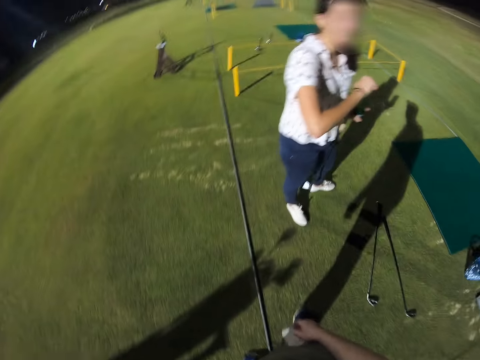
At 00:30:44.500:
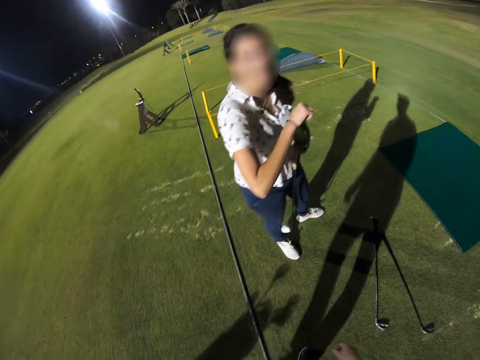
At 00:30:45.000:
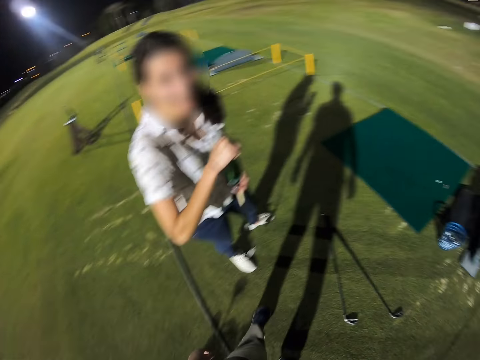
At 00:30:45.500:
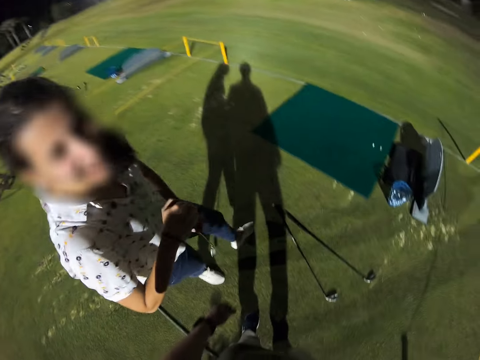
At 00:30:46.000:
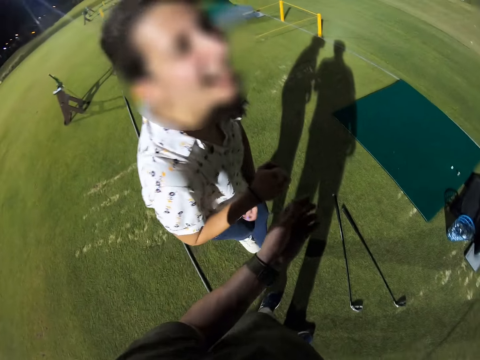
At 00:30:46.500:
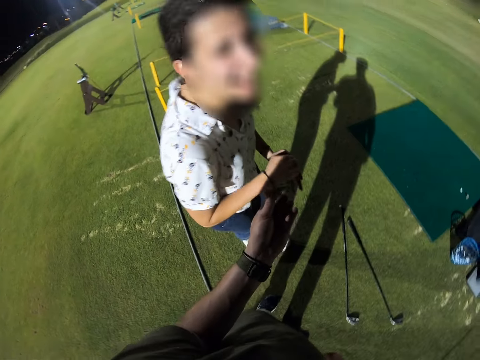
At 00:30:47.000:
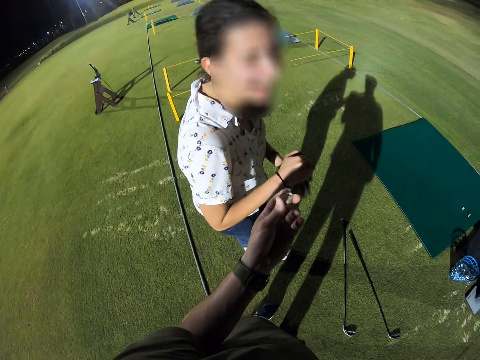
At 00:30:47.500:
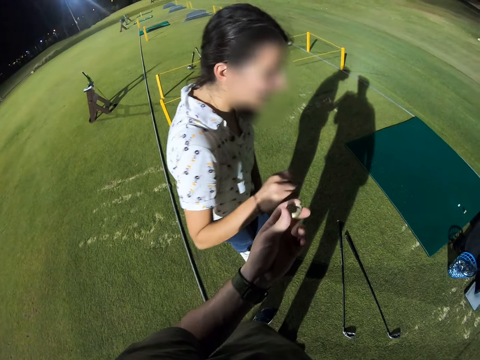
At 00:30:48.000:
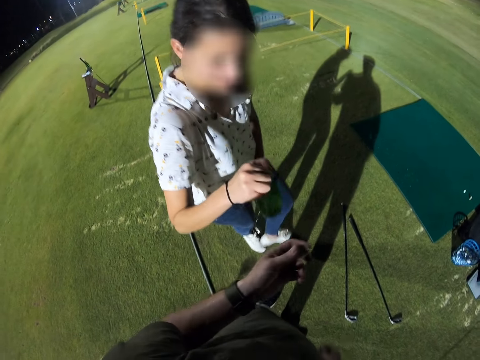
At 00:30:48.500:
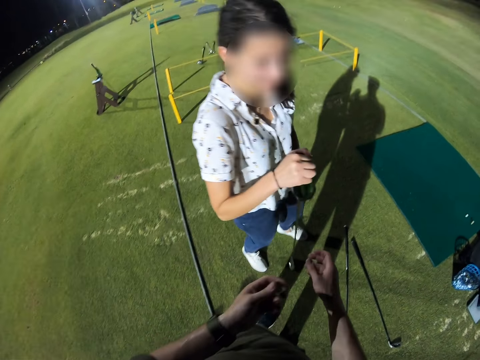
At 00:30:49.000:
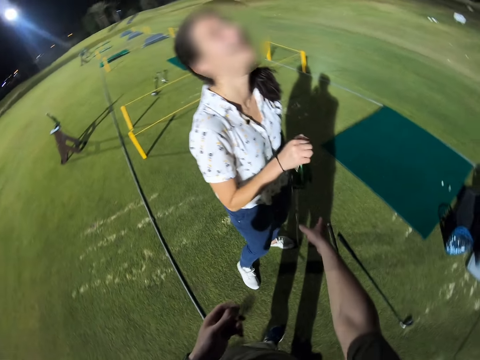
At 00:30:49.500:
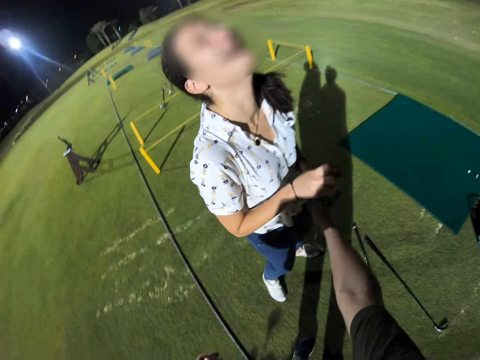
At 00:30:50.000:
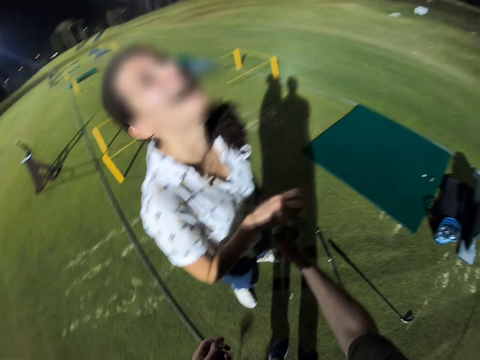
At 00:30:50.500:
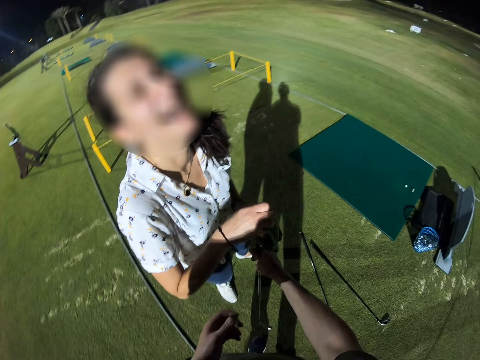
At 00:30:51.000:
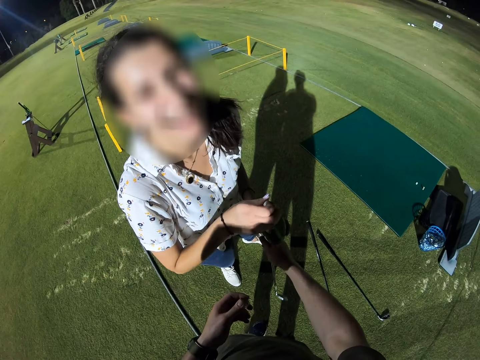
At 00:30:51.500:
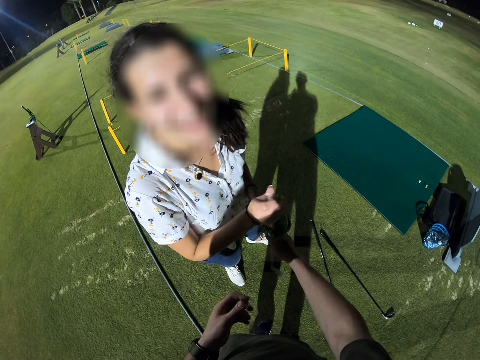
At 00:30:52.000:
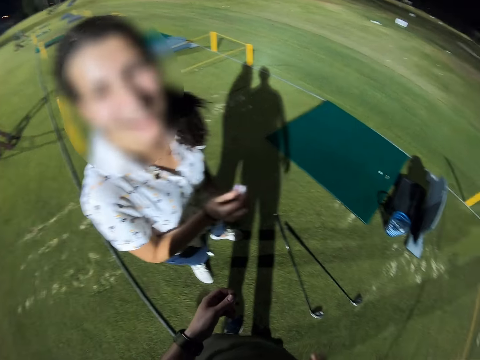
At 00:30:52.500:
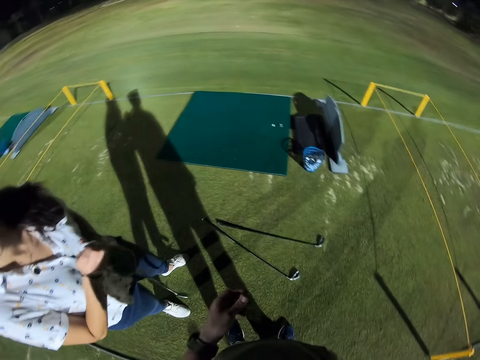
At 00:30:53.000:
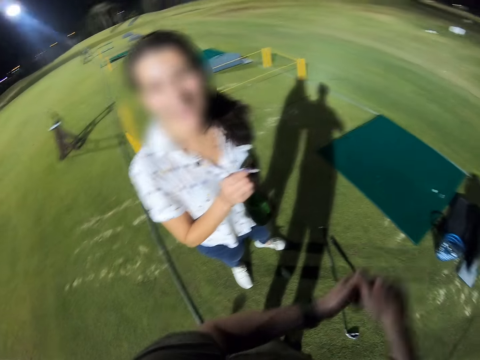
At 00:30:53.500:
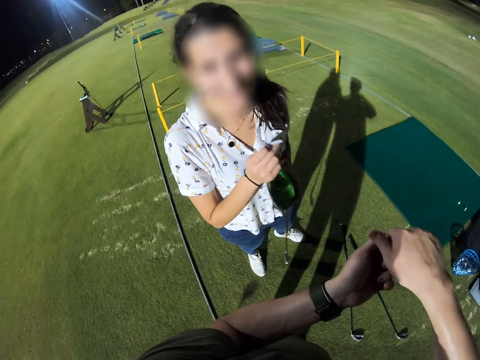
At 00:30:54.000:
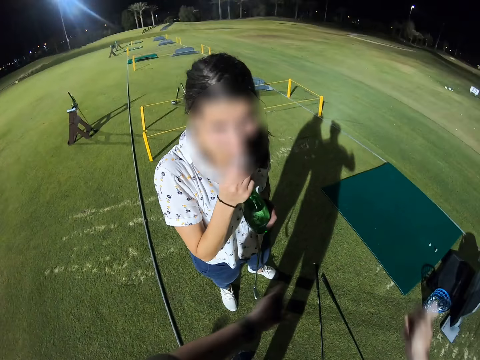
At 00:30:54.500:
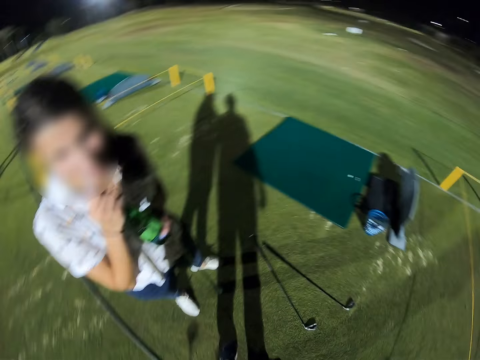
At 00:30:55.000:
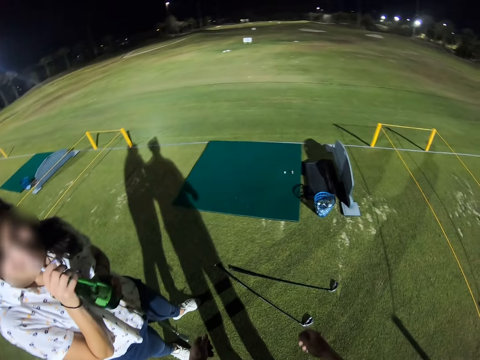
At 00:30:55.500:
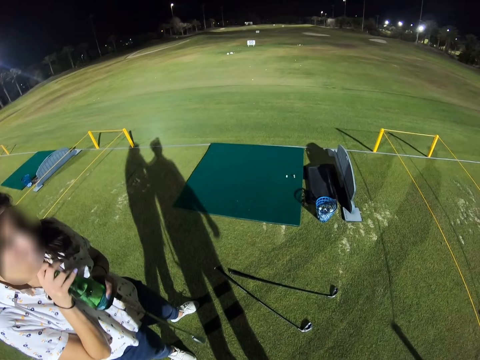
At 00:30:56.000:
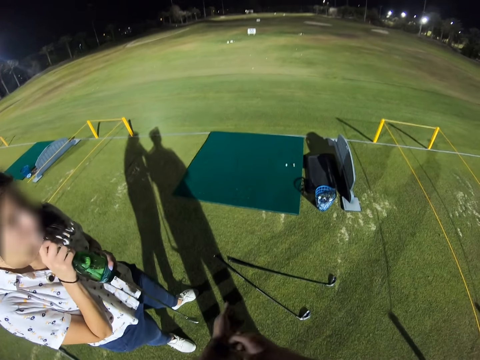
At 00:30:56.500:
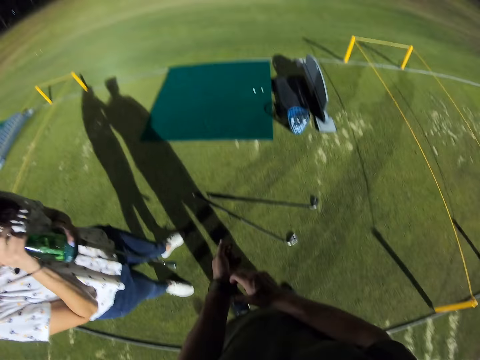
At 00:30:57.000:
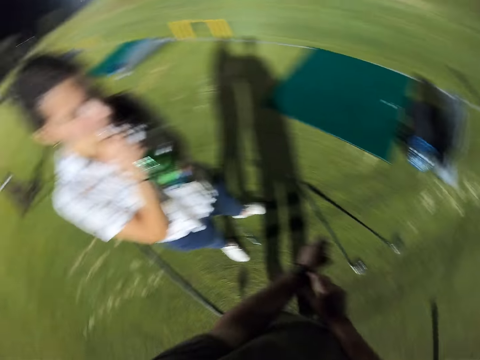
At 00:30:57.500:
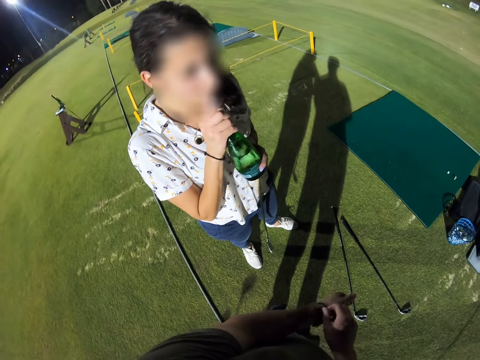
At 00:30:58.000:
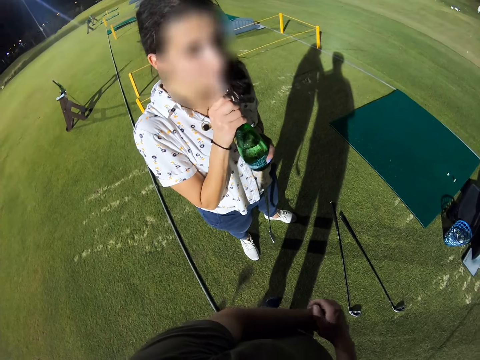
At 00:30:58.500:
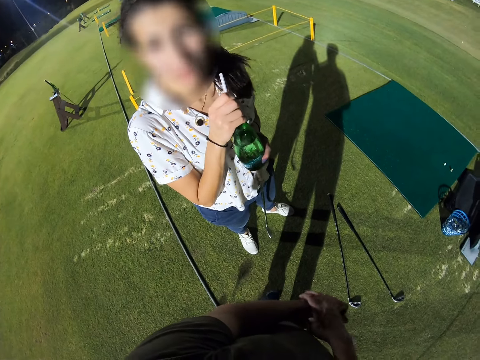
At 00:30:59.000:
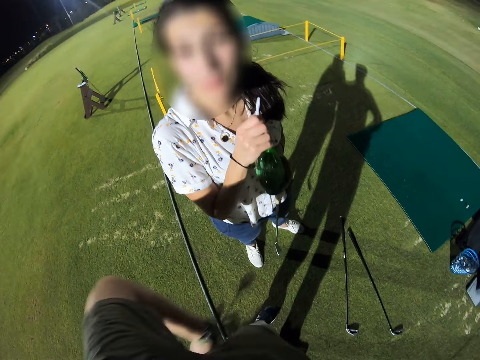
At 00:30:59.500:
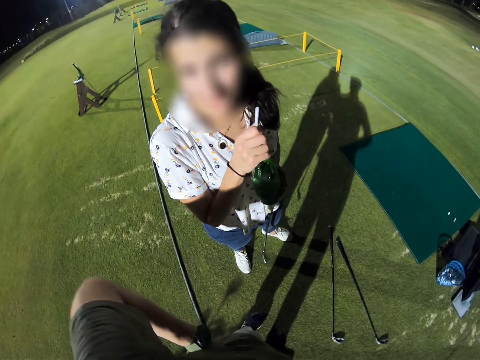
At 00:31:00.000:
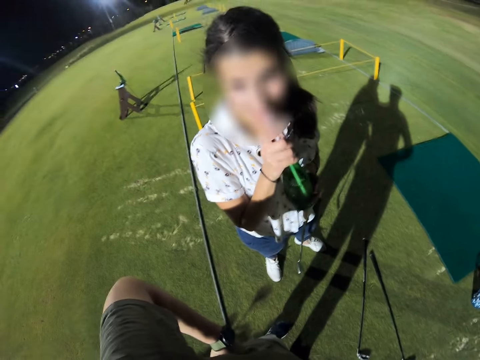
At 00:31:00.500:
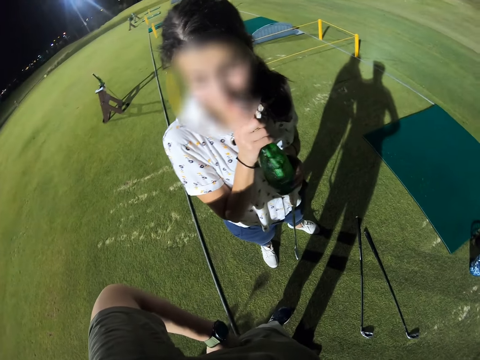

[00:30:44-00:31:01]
A lady interacts with the camera wearer. The camera wearer talks to the lady. They interact with the lady. The lady interacts with the camera wearer. The camera wearer rotates the camera. The lady drinks from a bottle. The camera wearer looks around a field. They scratch a hand. The lady interacts with the camera wearer.

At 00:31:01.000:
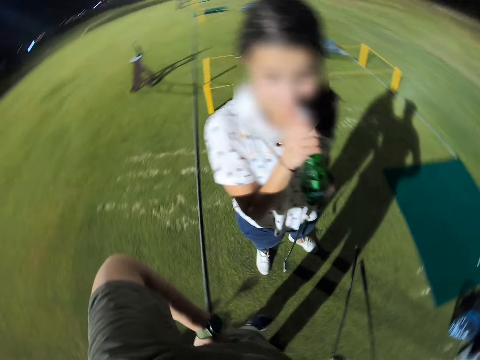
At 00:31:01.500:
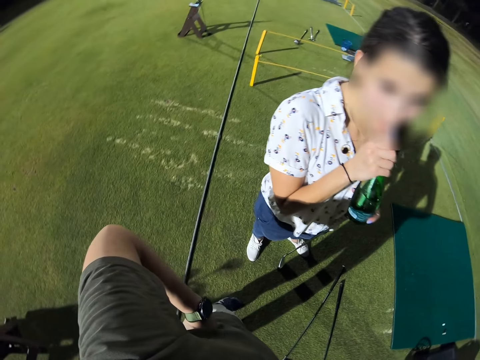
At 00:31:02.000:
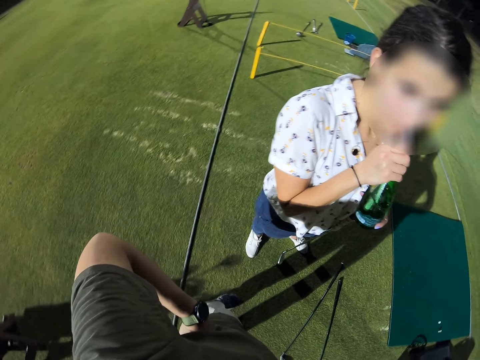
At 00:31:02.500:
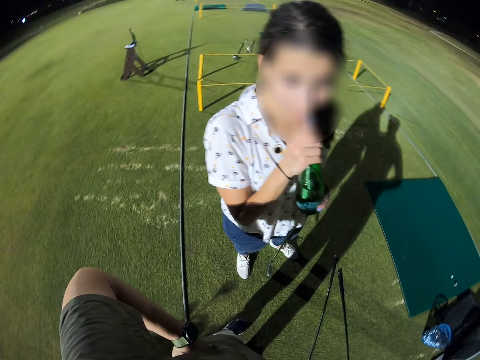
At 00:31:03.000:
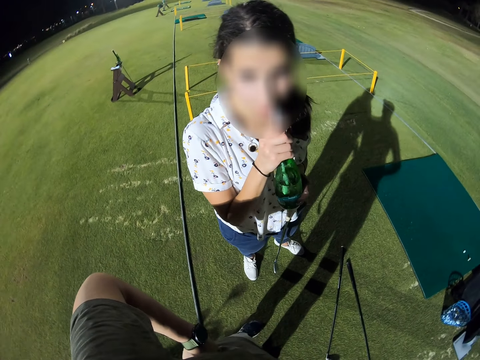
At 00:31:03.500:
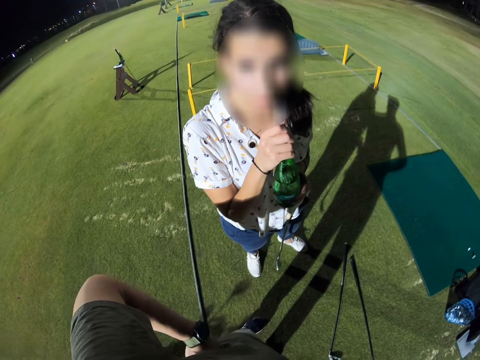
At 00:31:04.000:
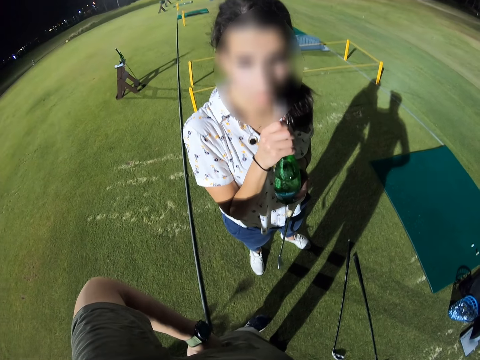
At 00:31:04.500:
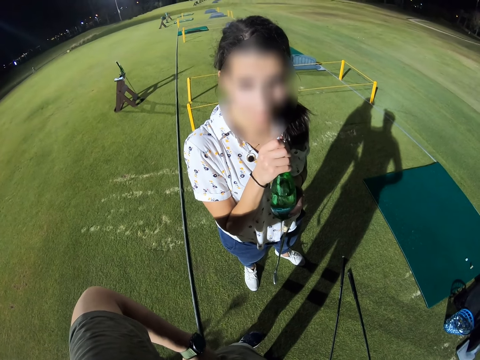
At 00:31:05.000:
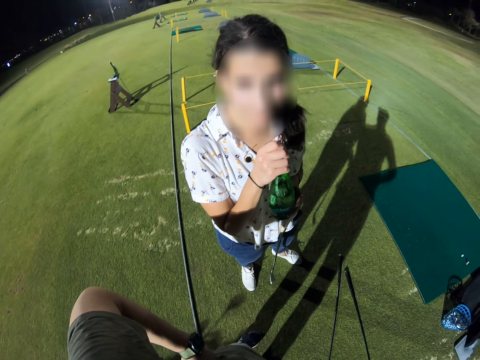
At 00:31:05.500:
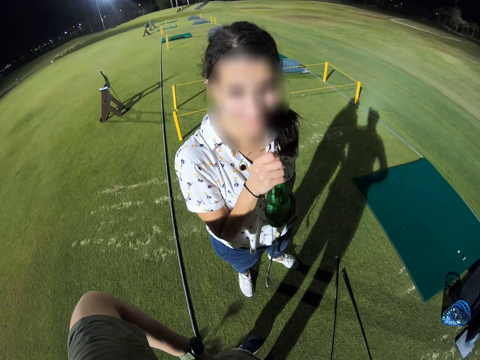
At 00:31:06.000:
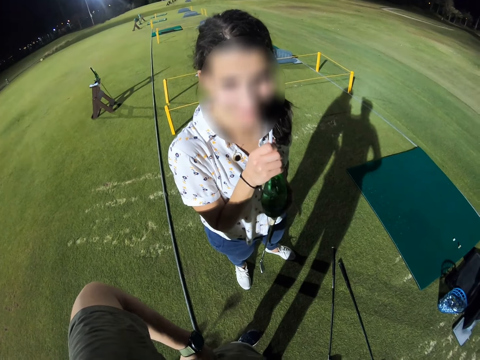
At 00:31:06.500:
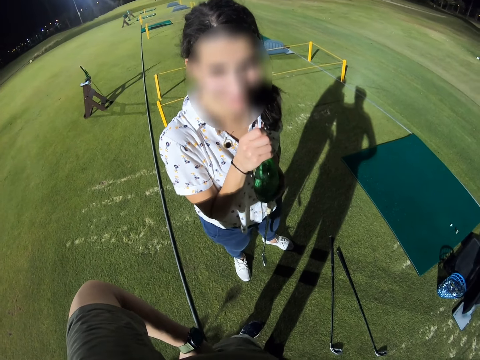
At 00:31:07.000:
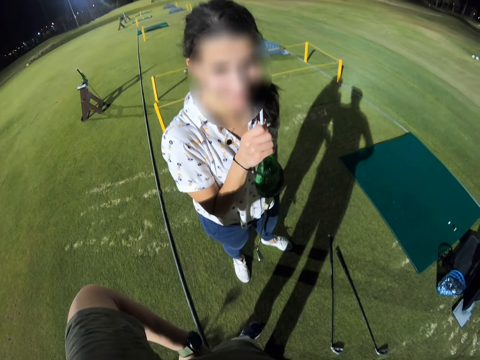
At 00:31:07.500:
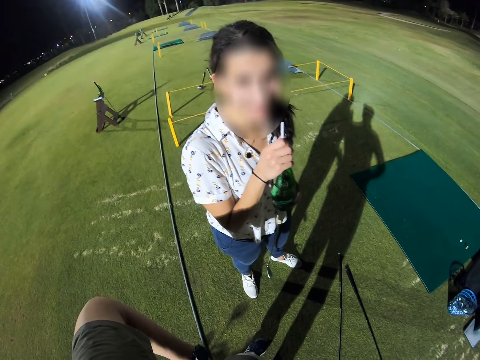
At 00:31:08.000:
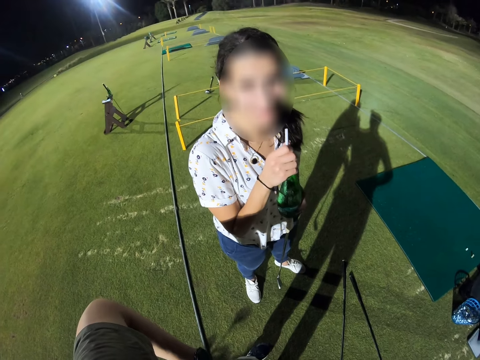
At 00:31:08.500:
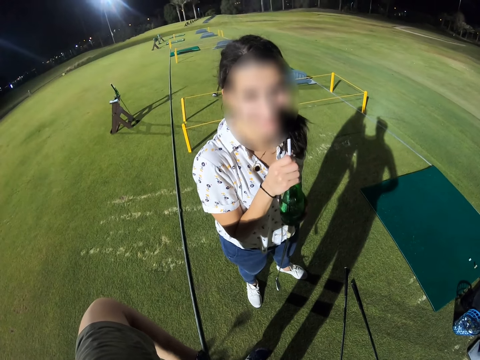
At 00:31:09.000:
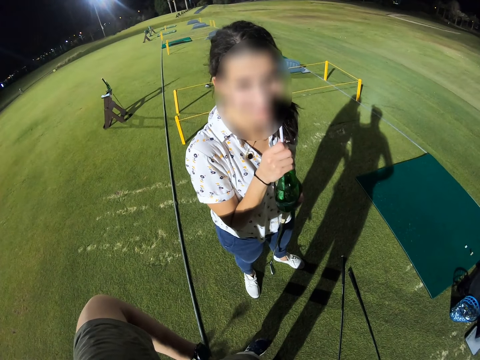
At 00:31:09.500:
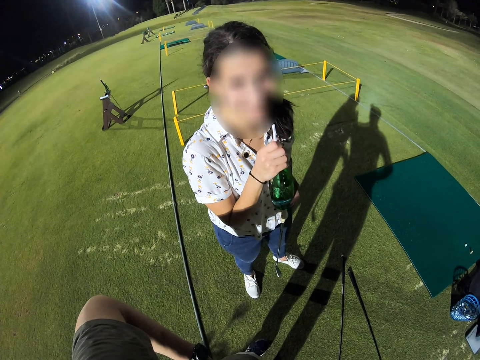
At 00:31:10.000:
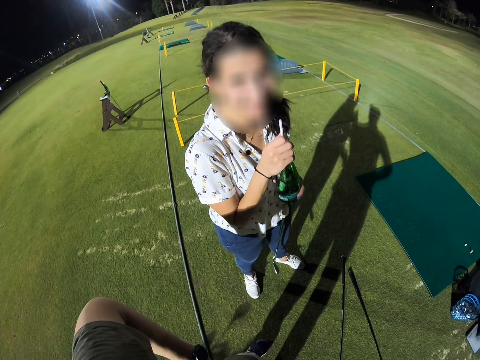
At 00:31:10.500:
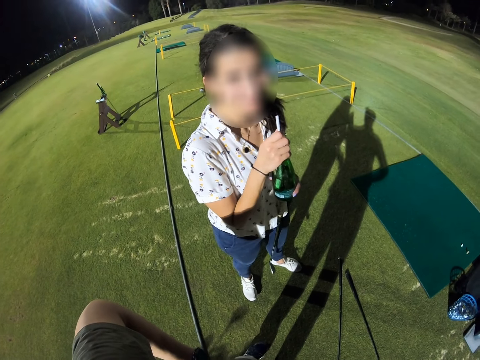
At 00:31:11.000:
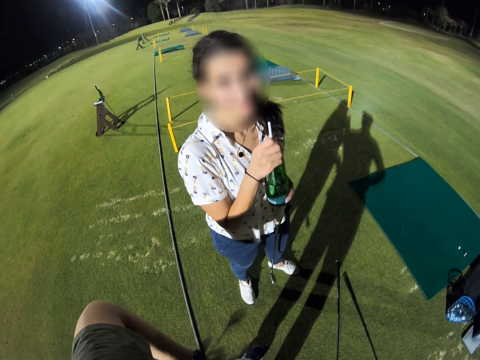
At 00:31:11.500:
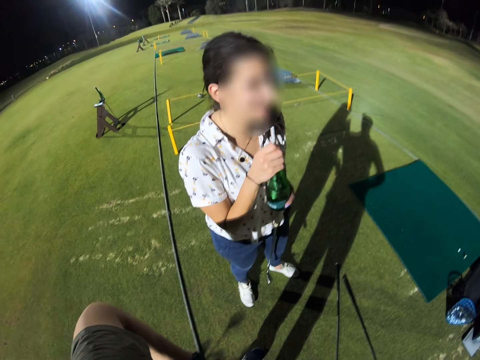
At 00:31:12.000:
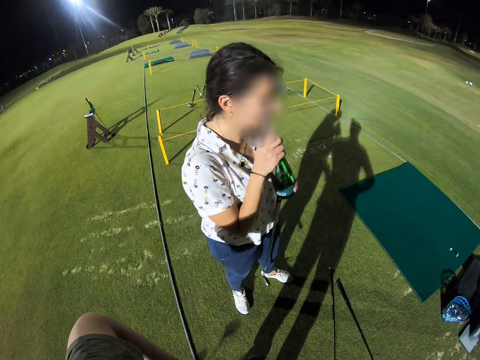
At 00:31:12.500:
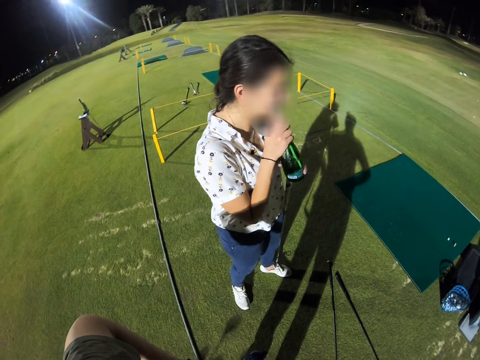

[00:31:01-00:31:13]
A lady drinks from a bottle. The camera wearer looks around a field. The lady interacts with the camera wearer.
